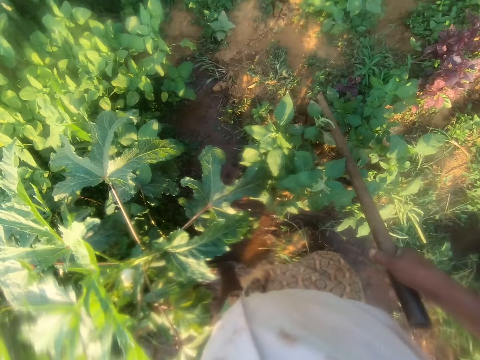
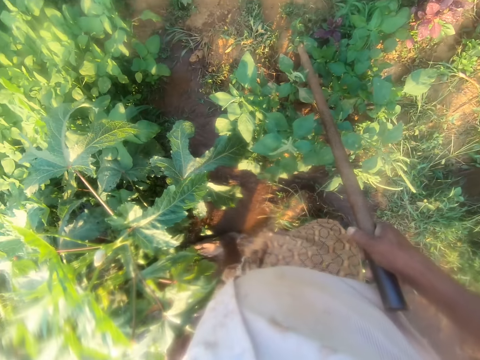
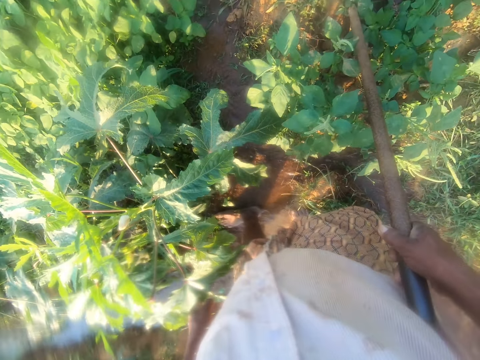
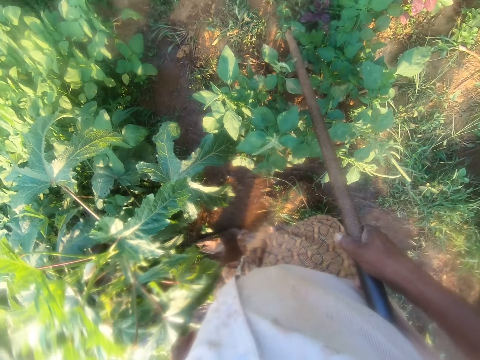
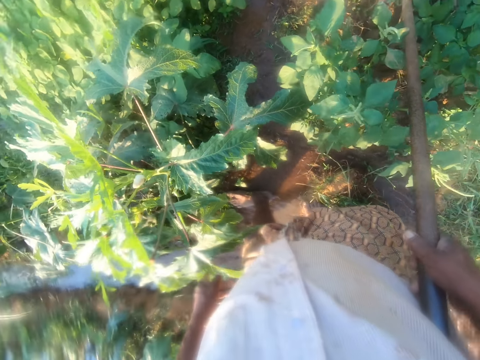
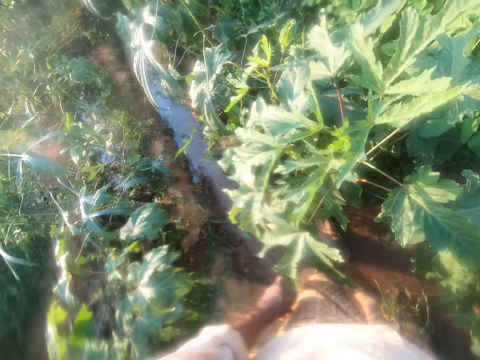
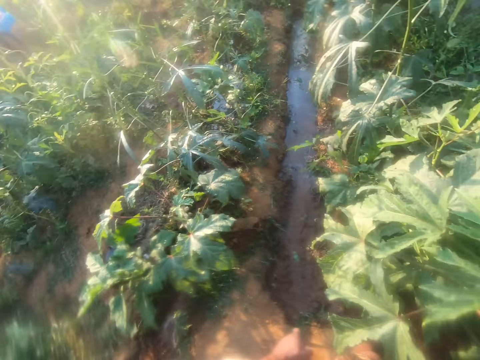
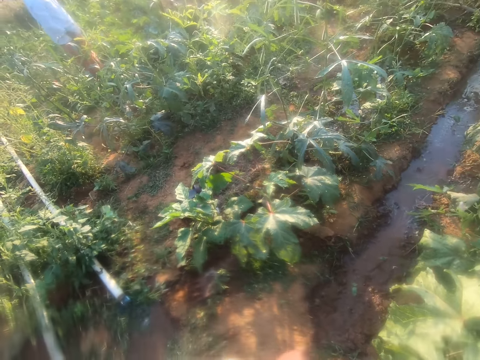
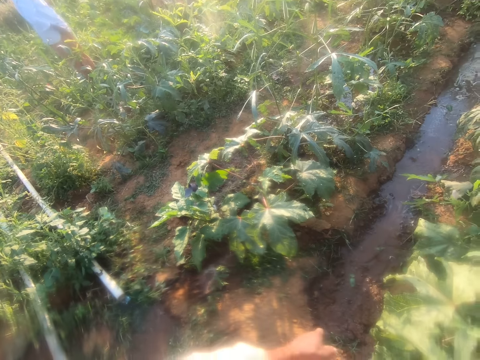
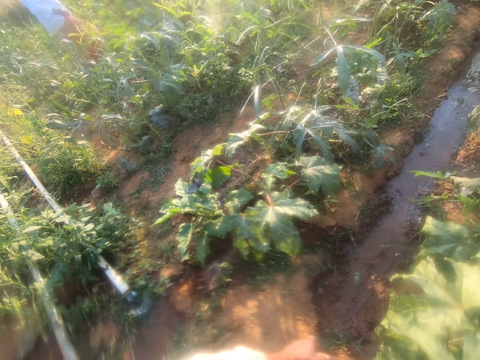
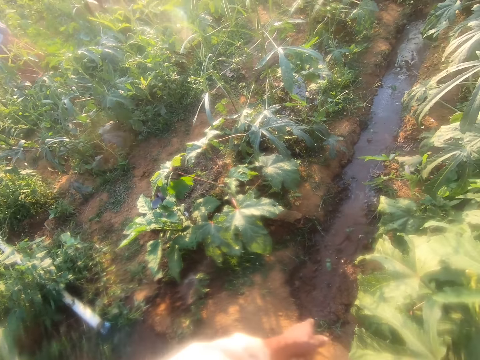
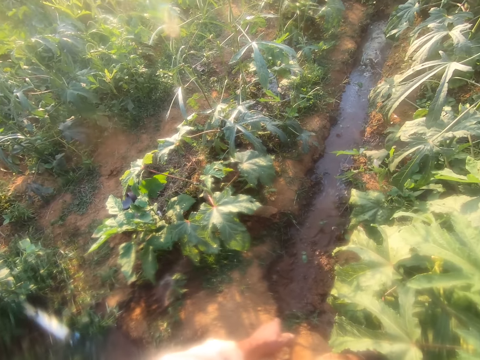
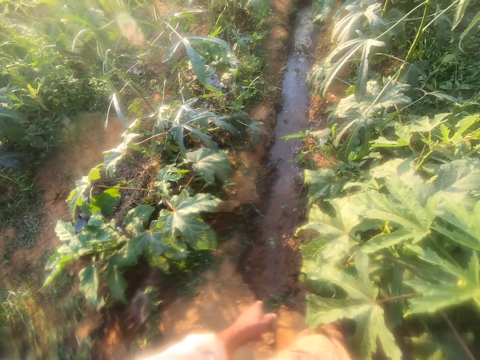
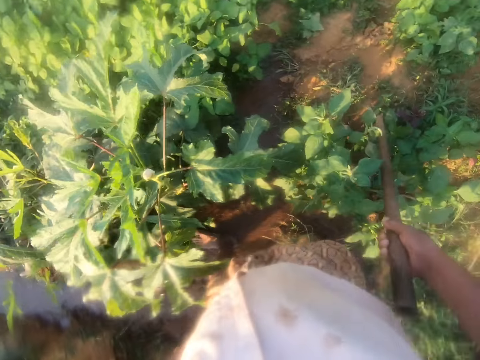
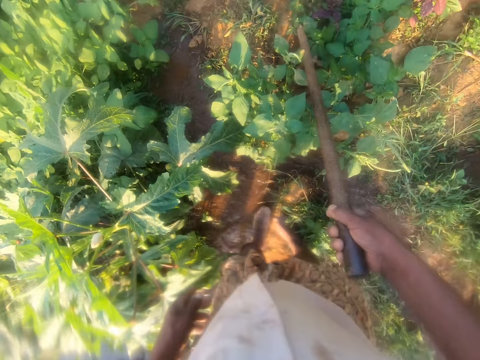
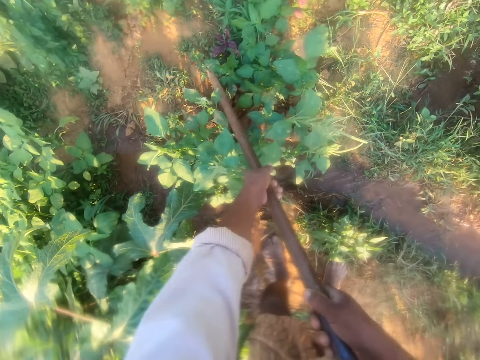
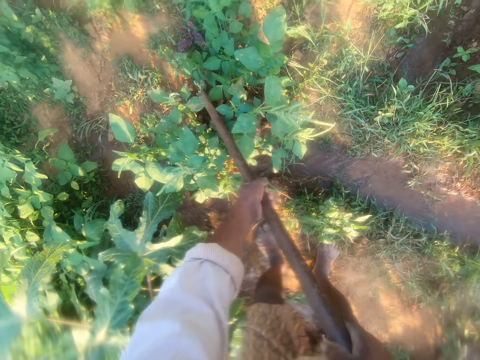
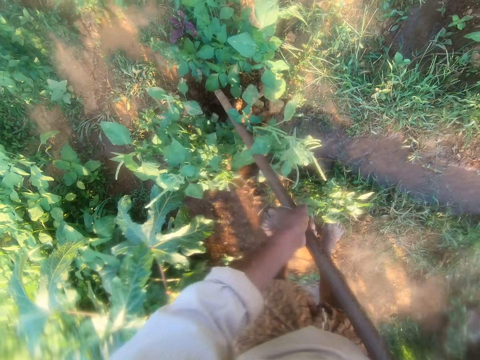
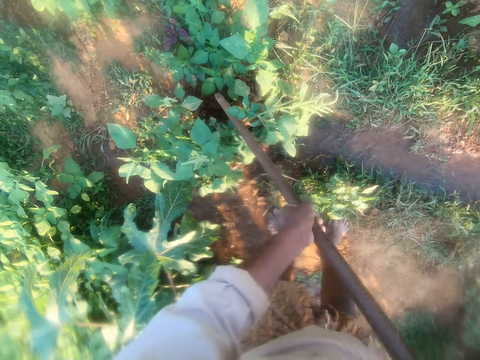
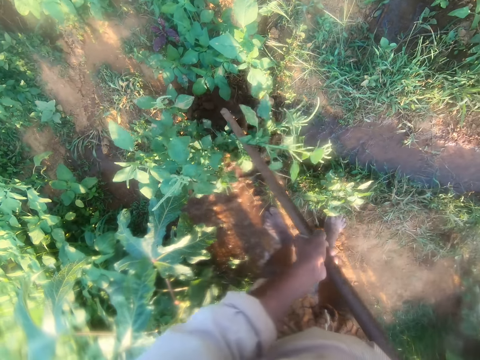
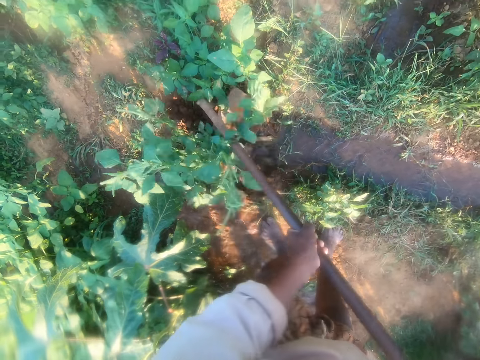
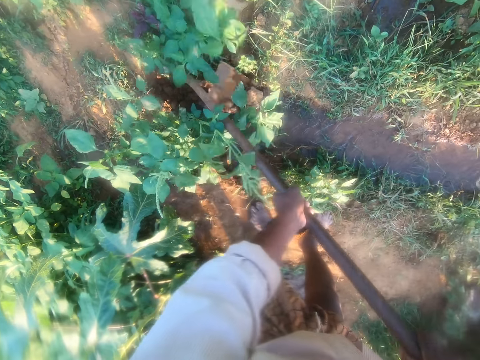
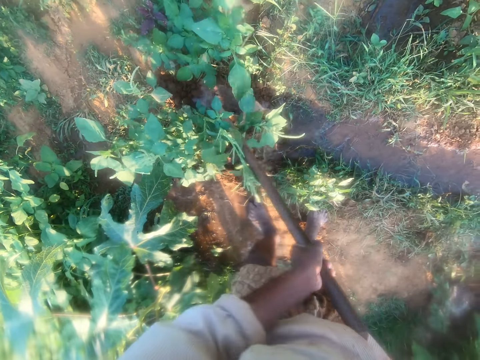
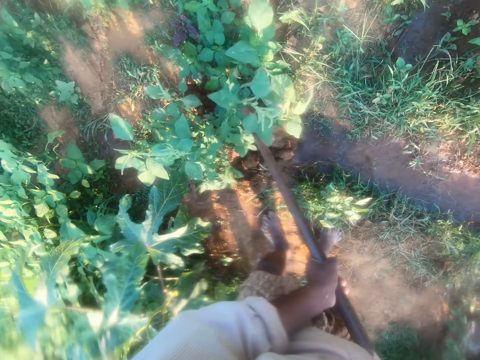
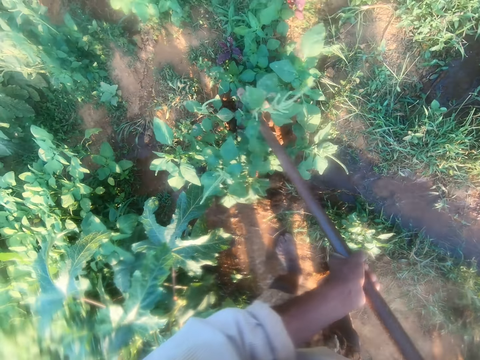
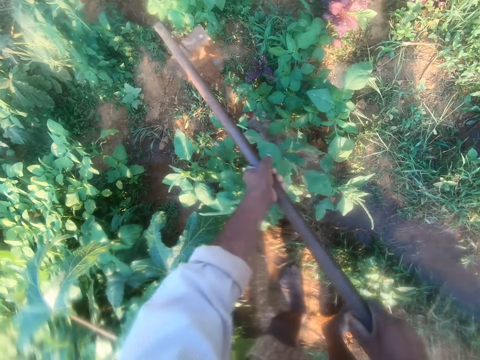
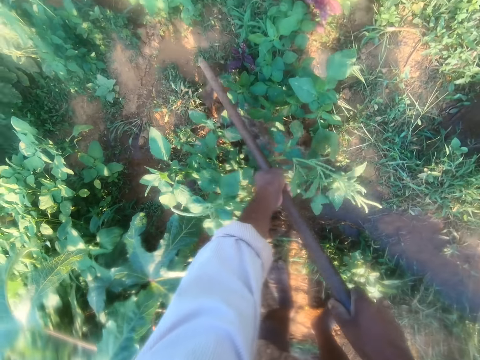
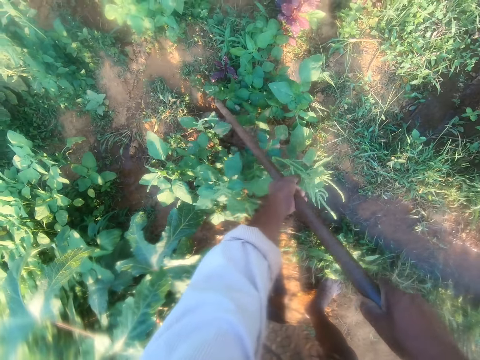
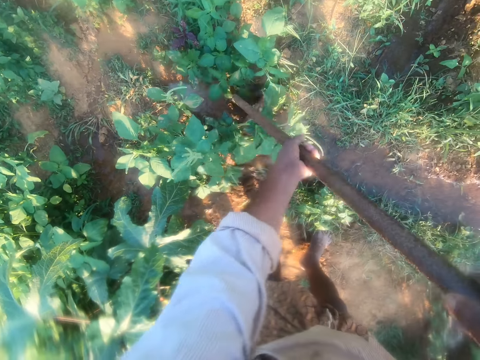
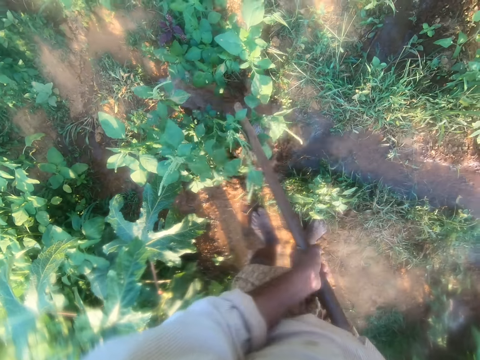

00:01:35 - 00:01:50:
The camera wearer talks. They clear the water path. They dig the ground with the hoe.

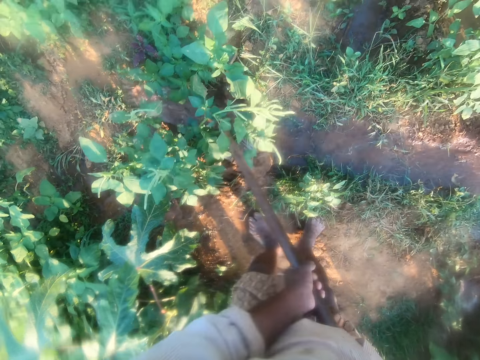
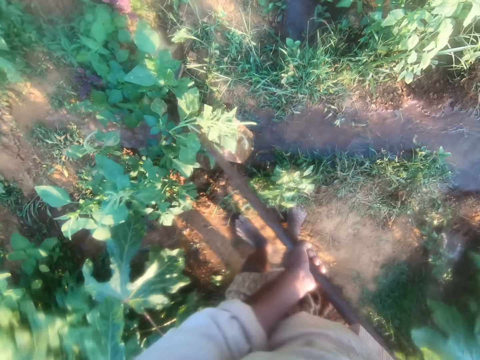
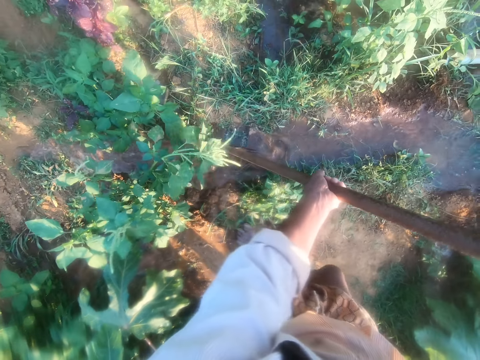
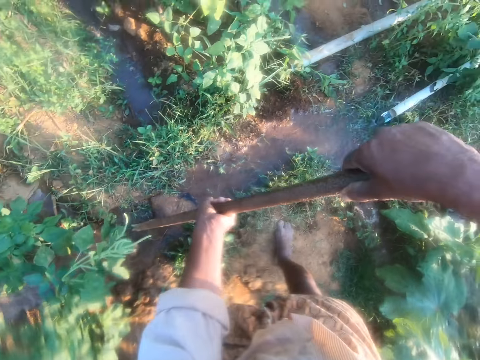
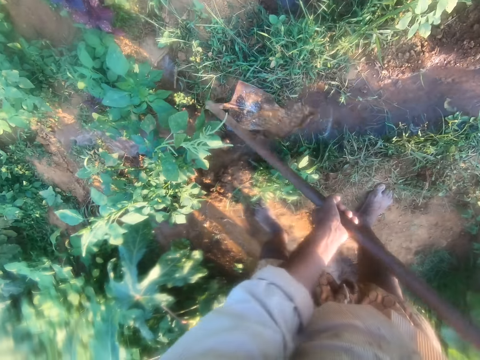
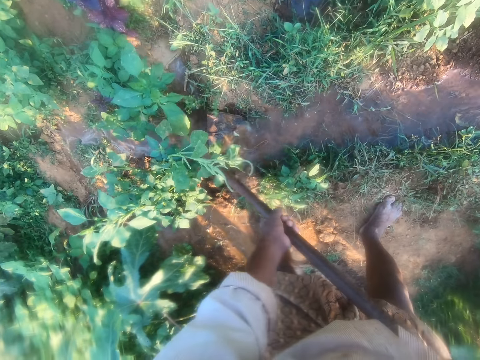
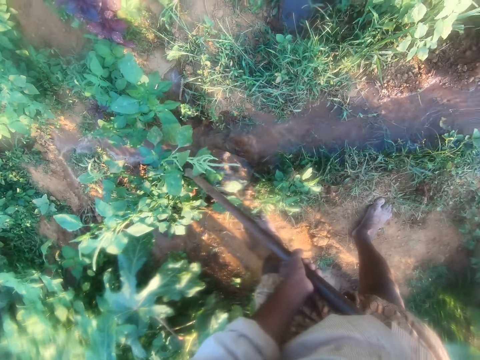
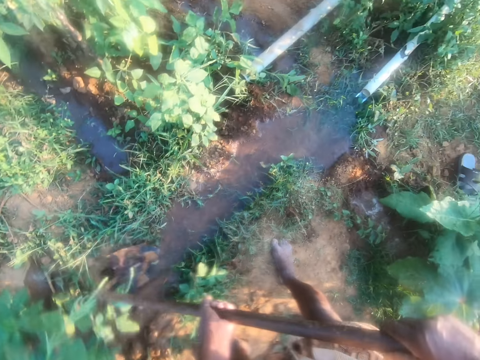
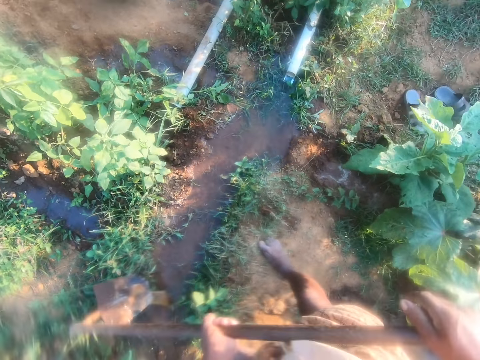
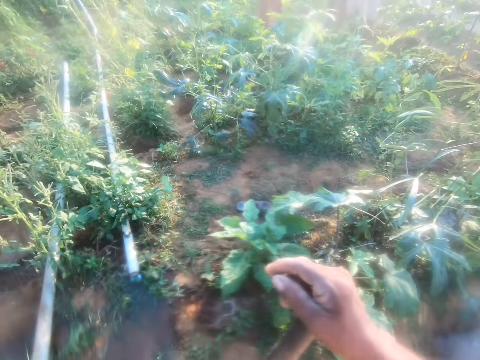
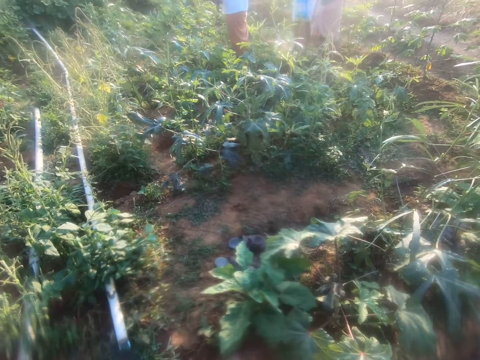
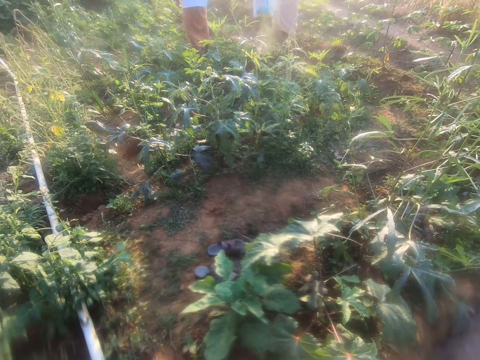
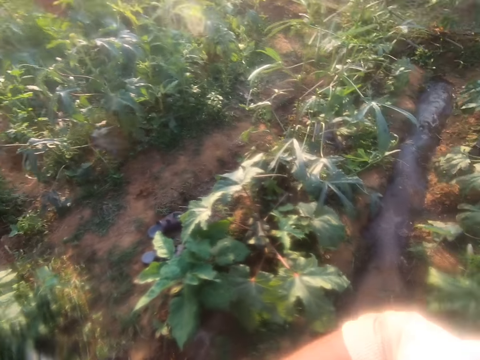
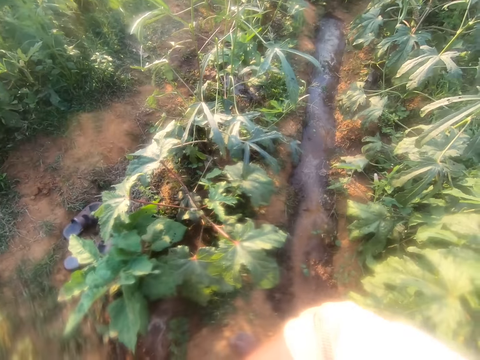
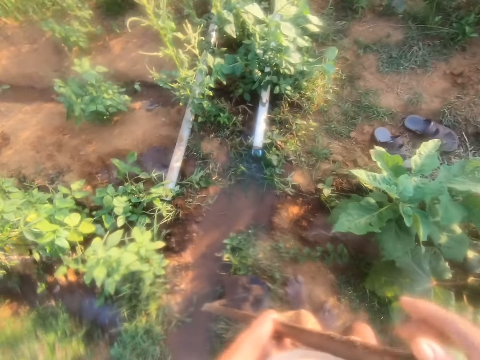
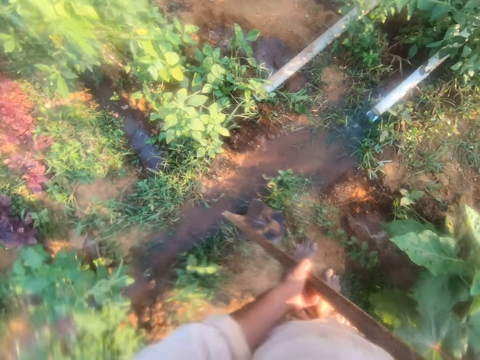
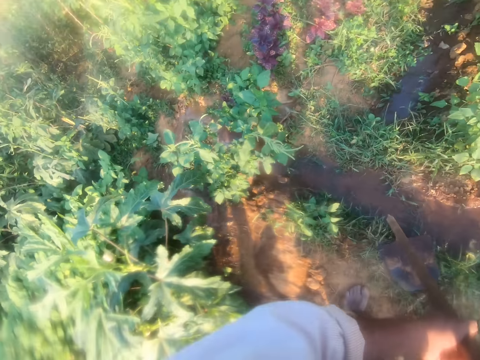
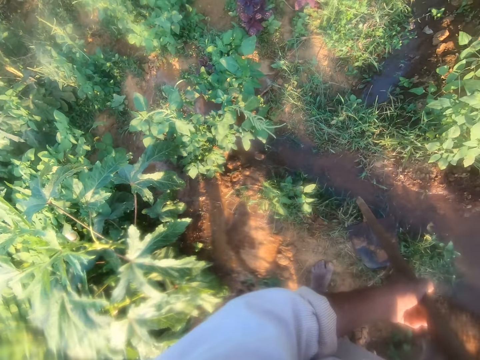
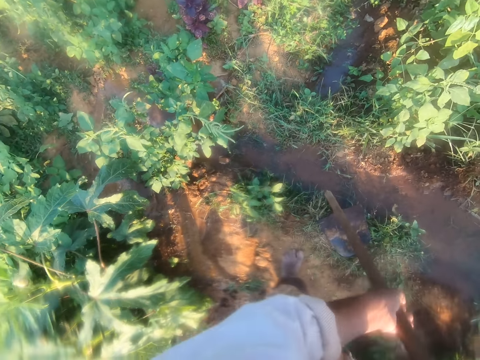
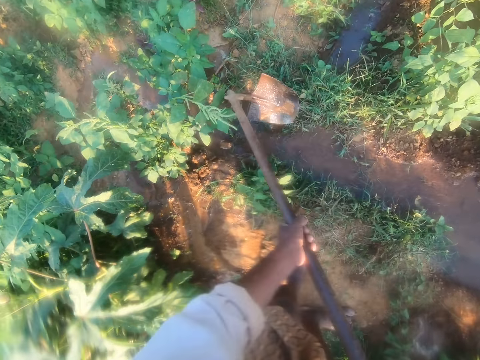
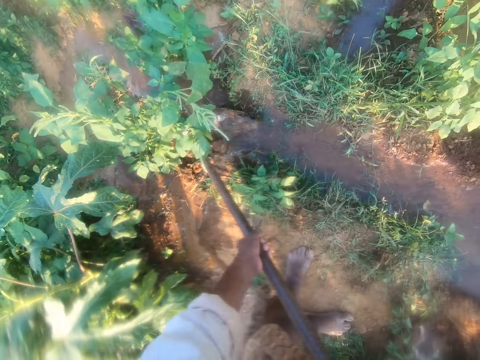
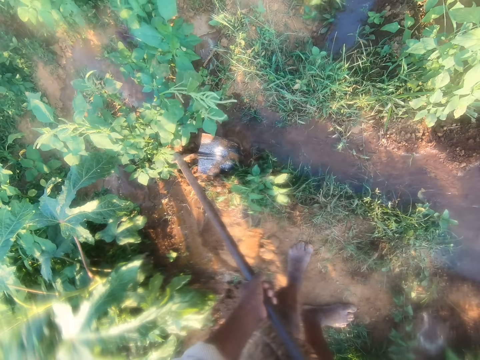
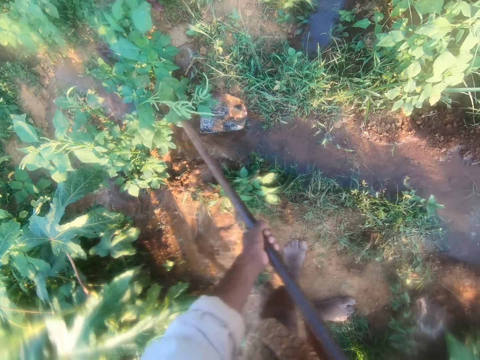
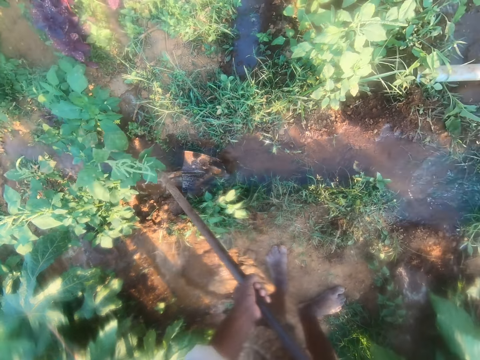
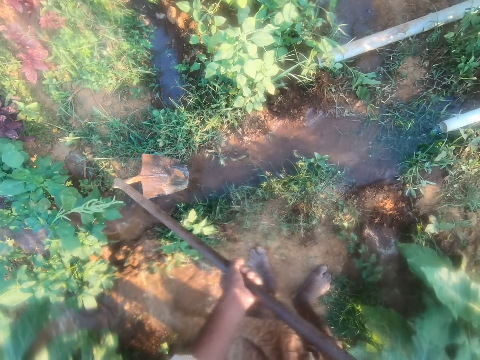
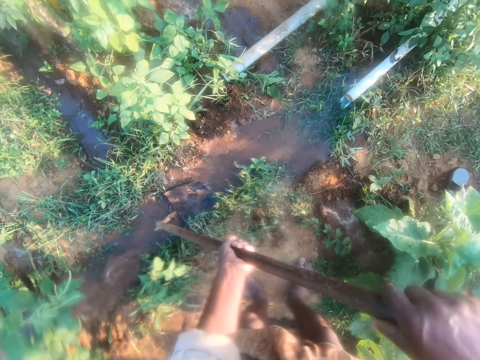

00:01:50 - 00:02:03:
The camera wearer clears the water runway with the hoe. They look around. They stand. They clear the water runway with the hoe again.
